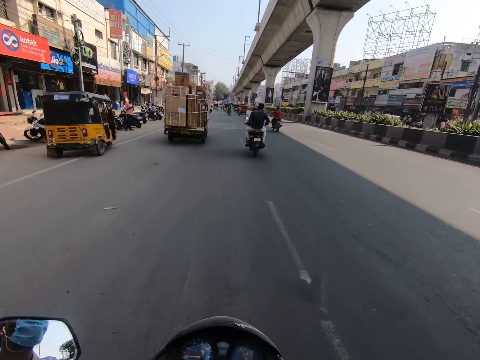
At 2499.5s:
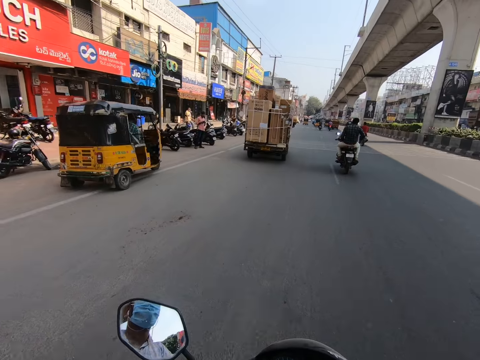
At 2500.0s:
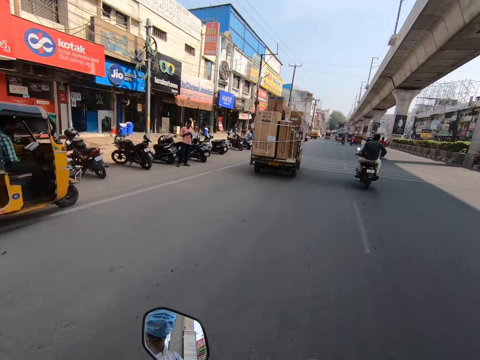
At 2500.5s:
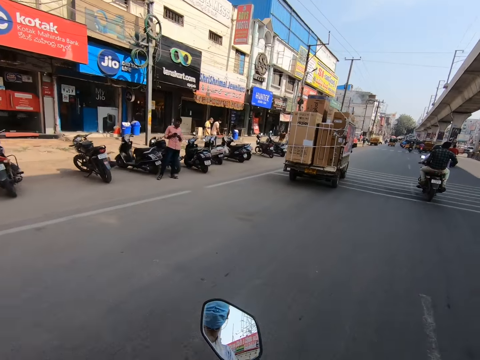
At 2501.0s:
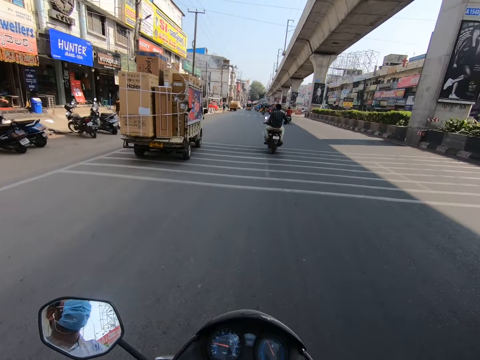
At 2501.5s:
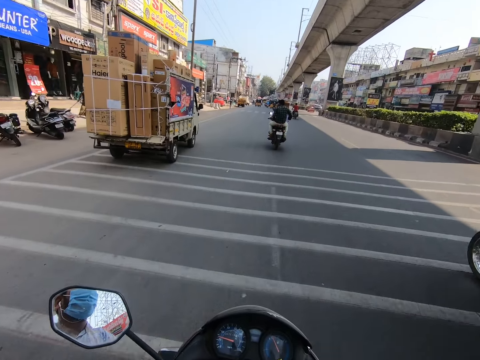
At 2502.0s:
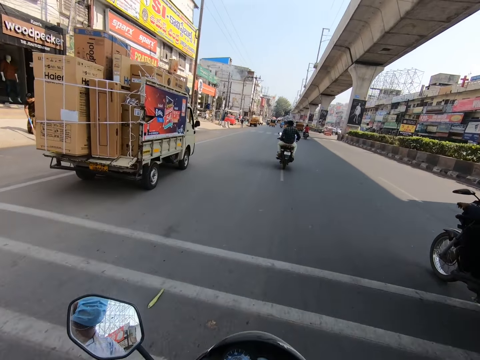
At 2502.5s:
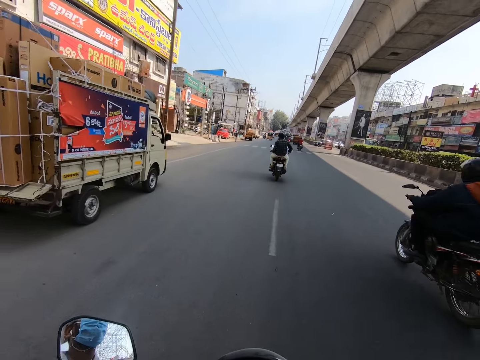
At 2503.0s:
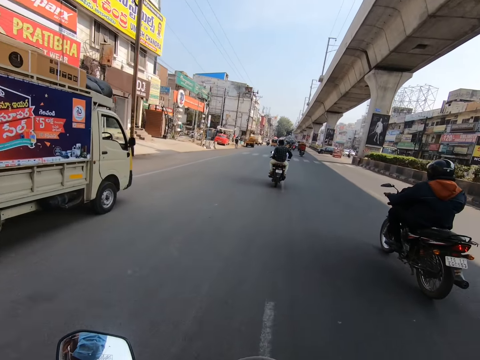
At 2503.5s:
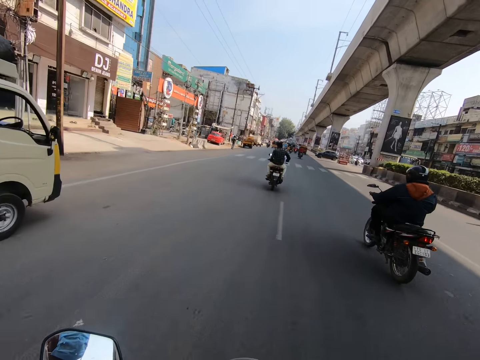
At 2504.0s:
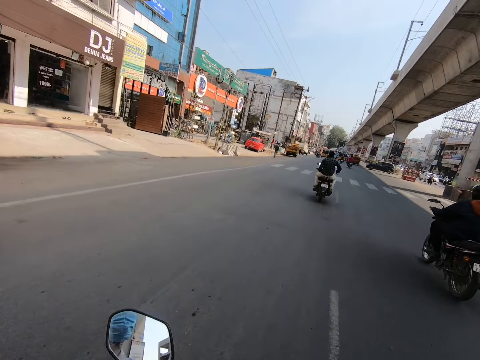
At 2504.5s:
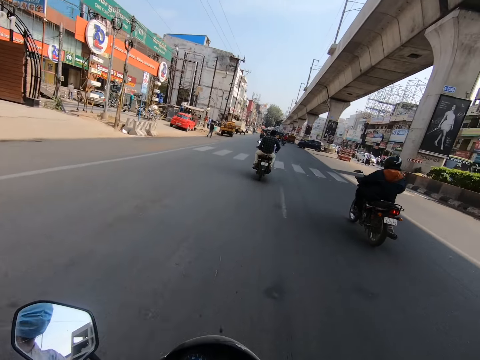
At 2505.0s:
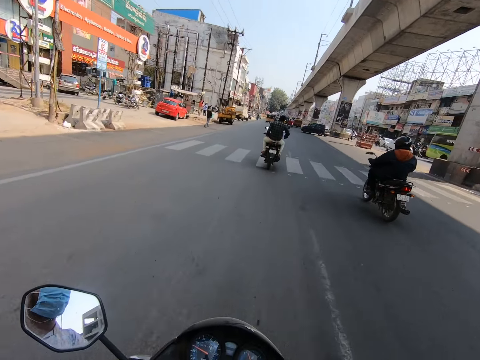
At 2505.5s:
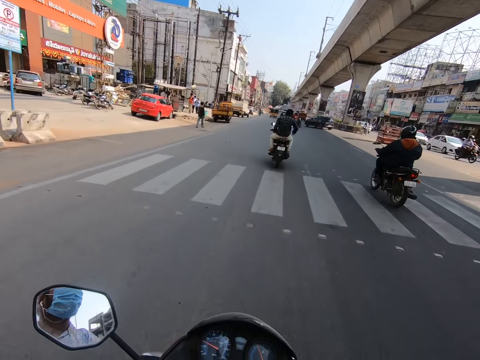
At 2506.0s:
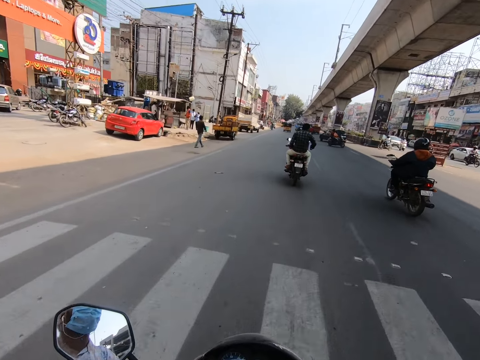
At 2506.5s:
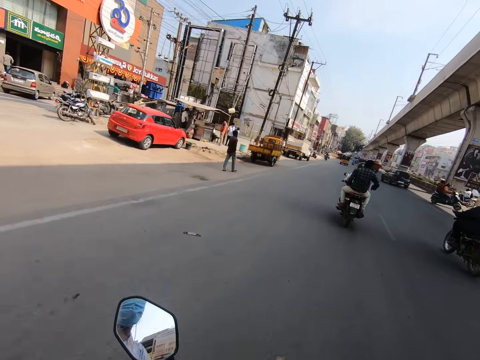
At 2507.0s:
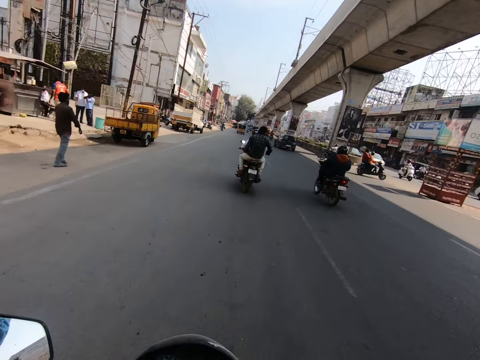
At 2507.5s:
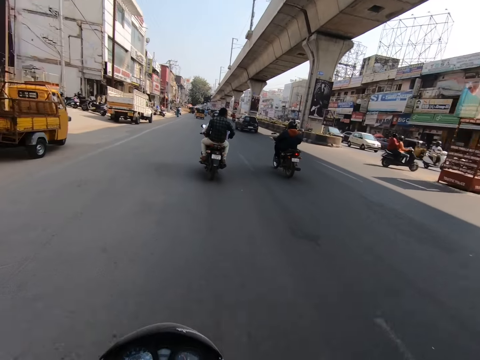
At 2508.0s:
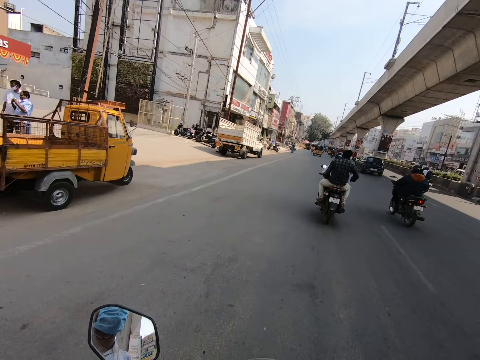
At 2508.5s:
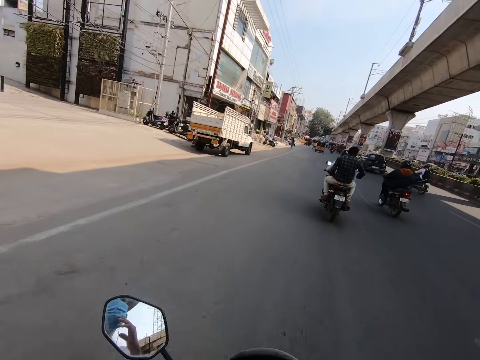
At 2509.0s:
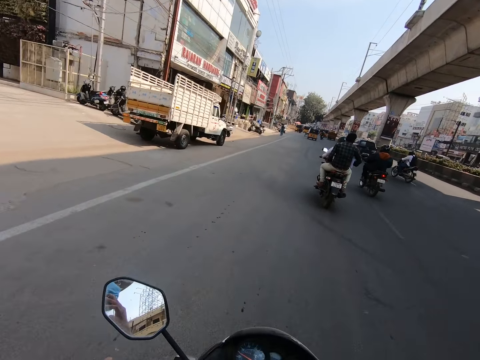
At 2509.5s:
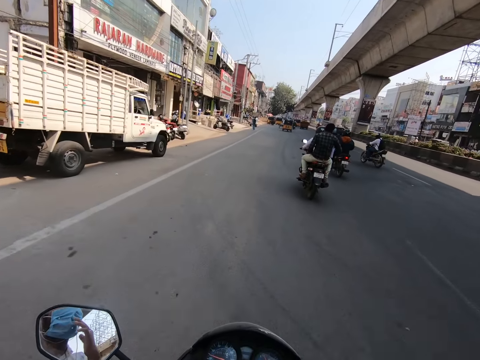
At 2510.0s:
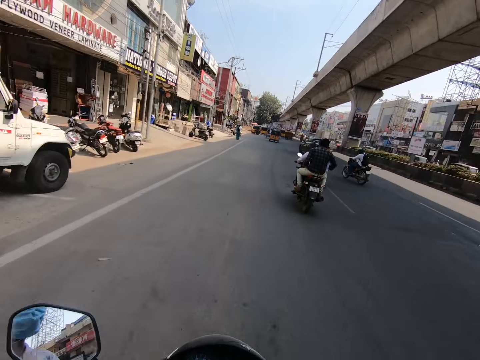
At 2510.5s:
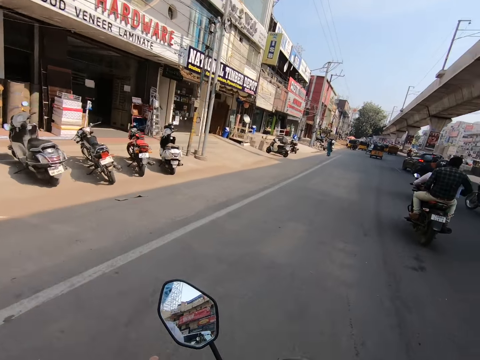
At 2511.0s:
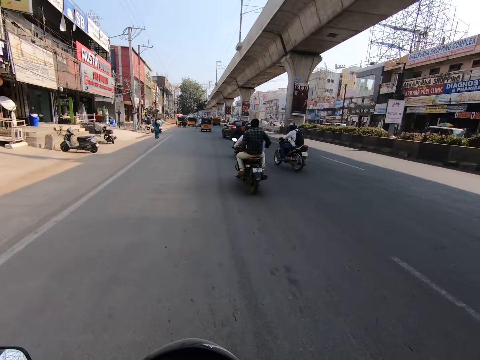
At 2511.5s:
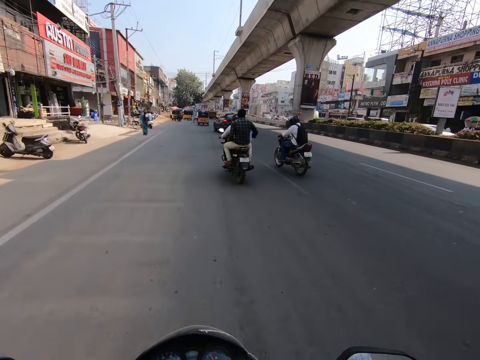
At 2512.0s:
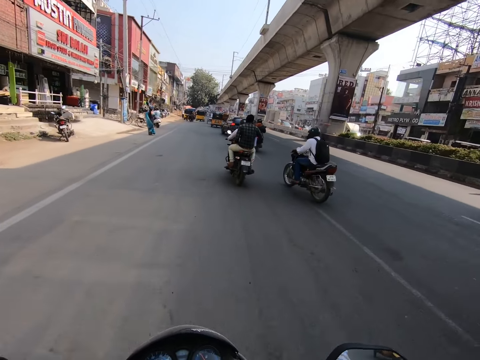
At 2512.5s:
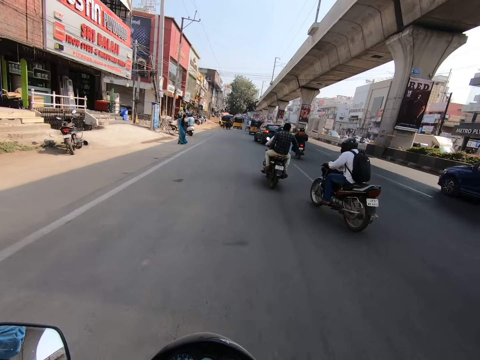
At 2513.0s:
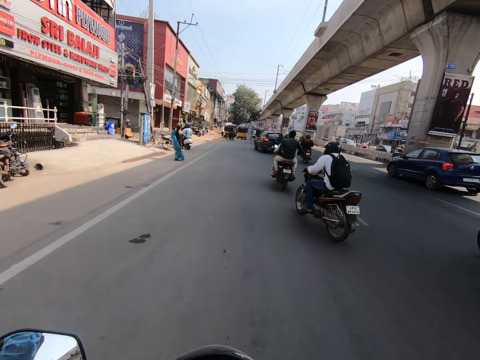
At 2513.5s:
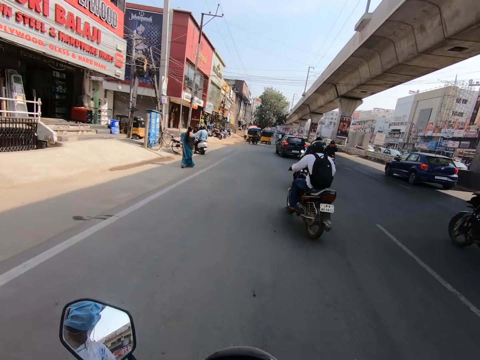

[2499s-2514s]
The camera wearer rides the motorcycle past a white truck.

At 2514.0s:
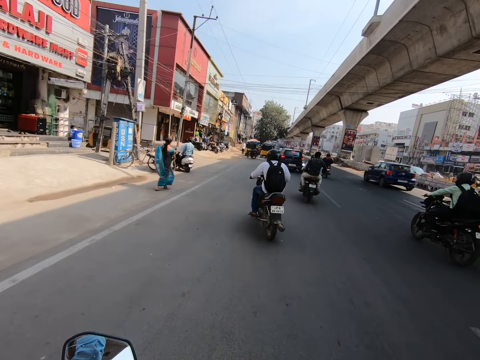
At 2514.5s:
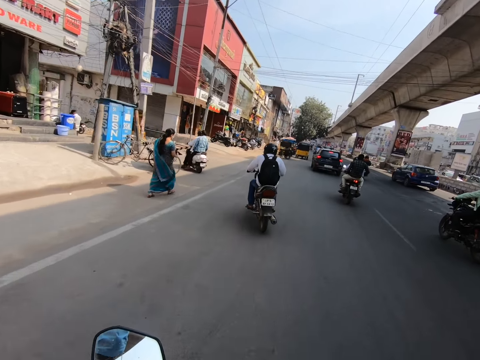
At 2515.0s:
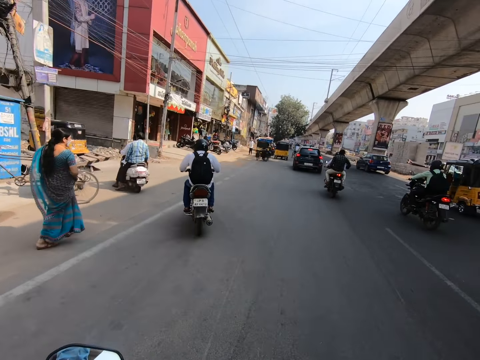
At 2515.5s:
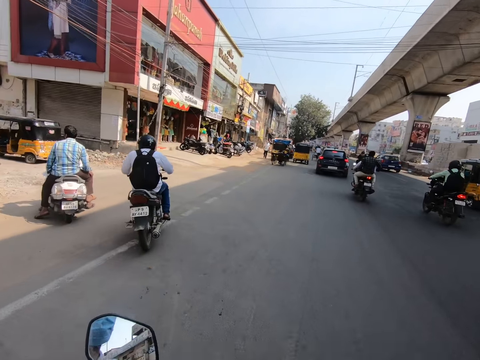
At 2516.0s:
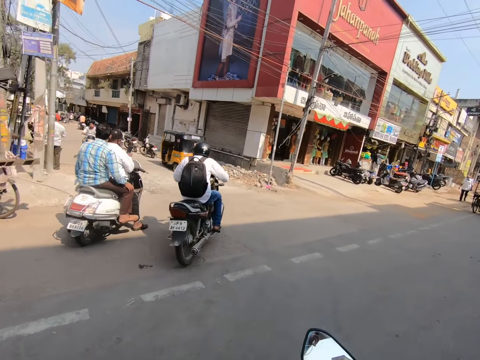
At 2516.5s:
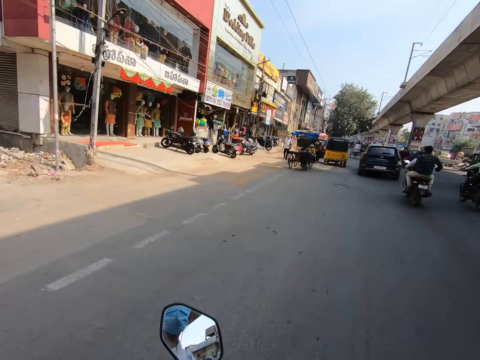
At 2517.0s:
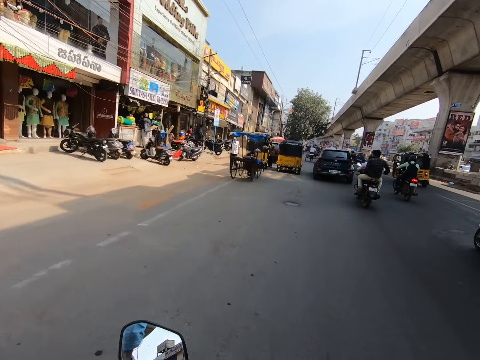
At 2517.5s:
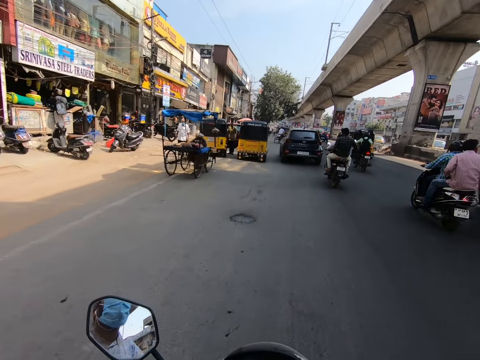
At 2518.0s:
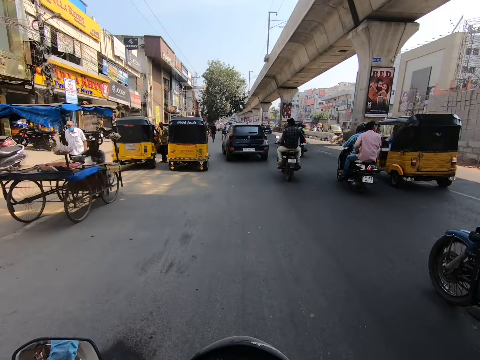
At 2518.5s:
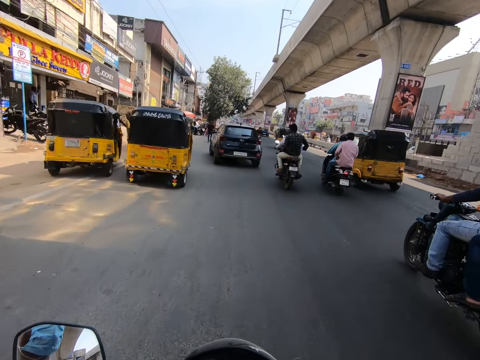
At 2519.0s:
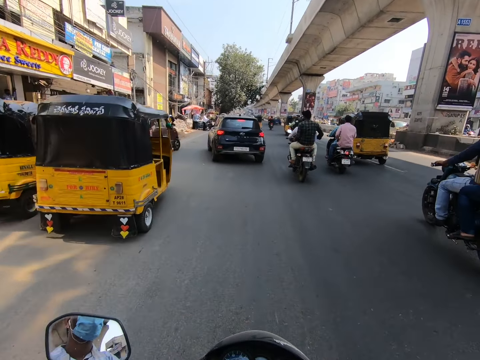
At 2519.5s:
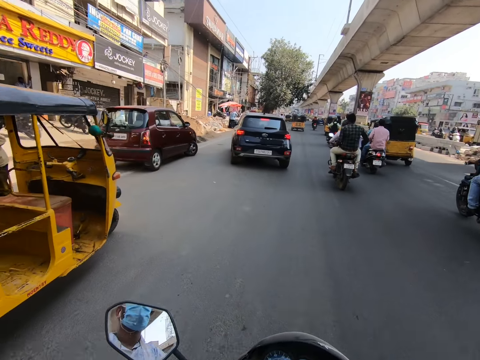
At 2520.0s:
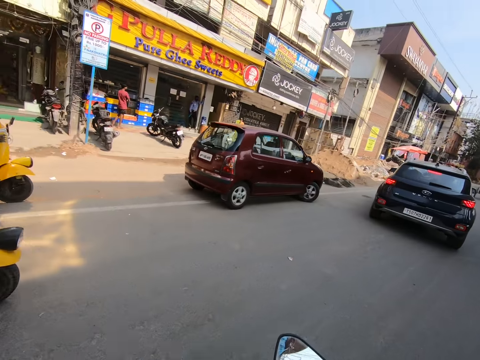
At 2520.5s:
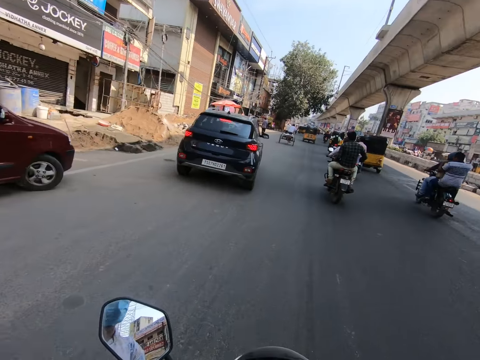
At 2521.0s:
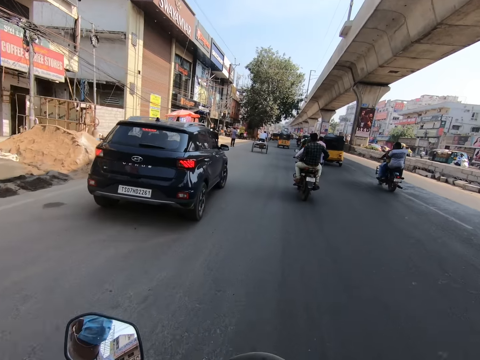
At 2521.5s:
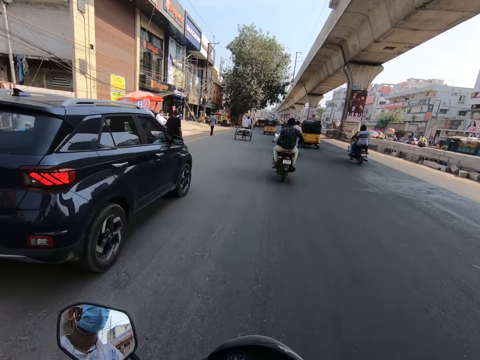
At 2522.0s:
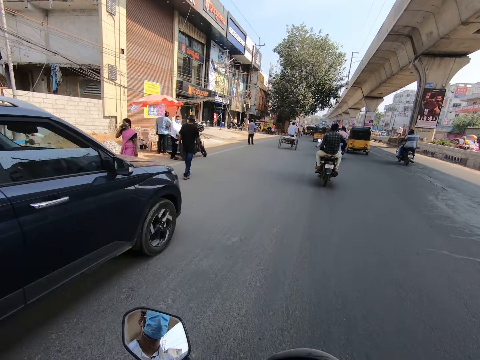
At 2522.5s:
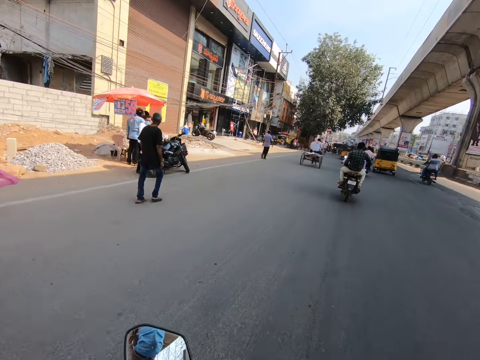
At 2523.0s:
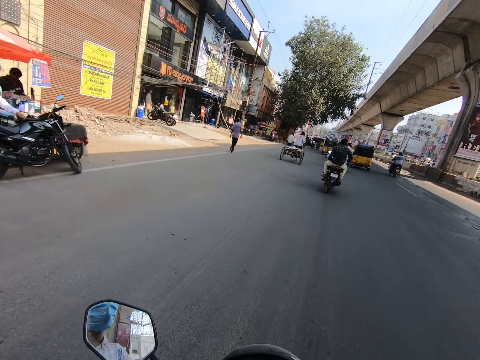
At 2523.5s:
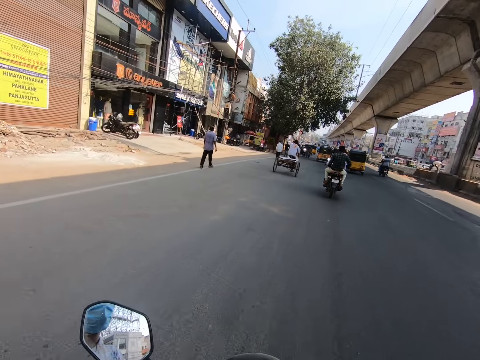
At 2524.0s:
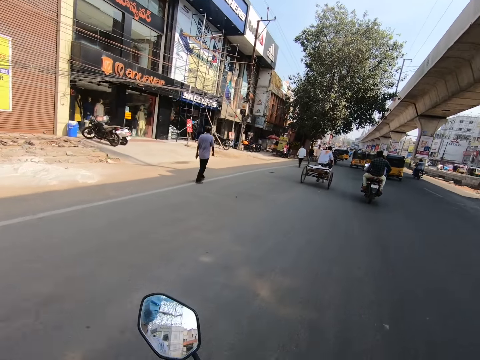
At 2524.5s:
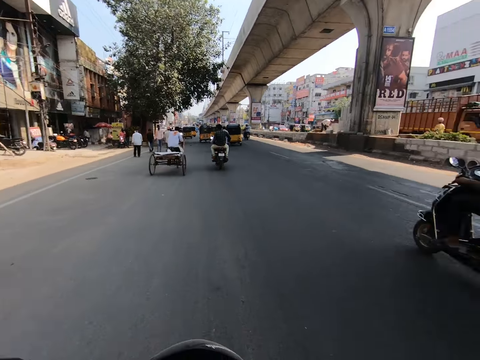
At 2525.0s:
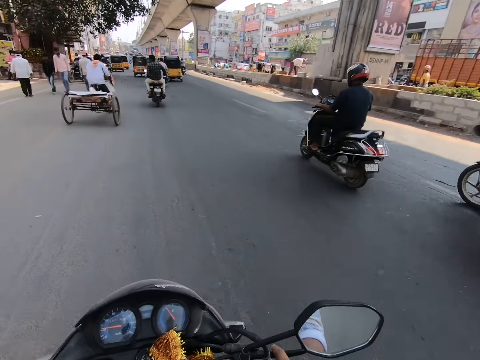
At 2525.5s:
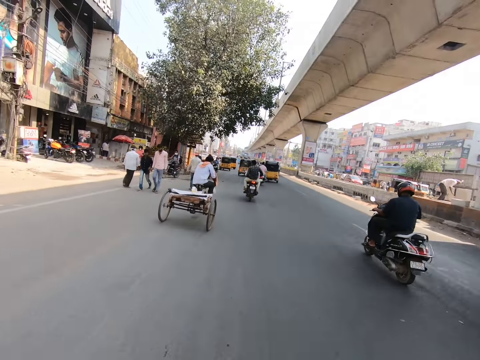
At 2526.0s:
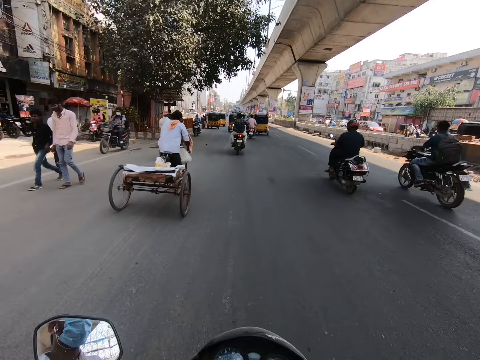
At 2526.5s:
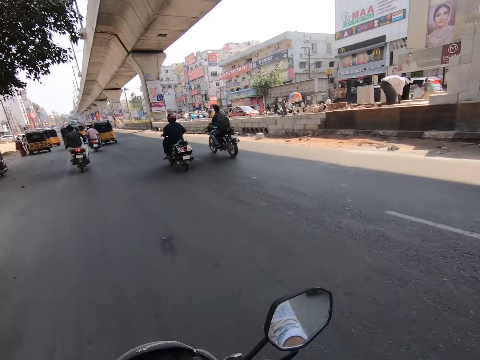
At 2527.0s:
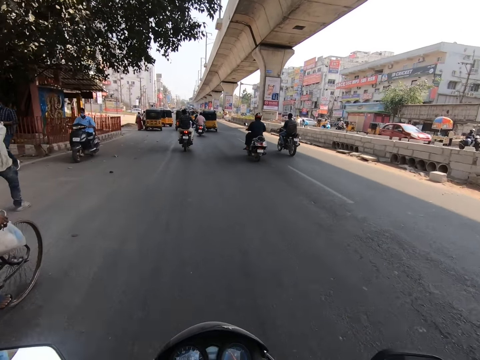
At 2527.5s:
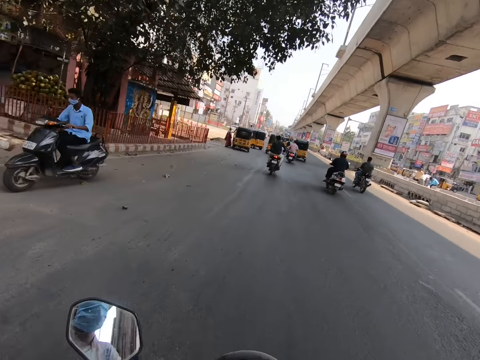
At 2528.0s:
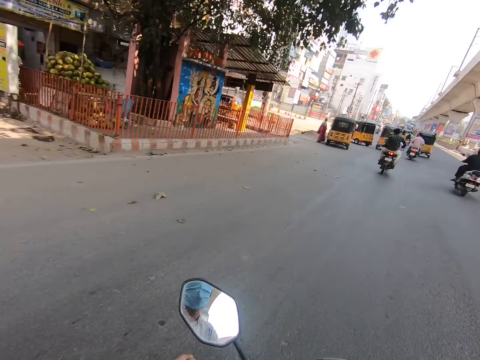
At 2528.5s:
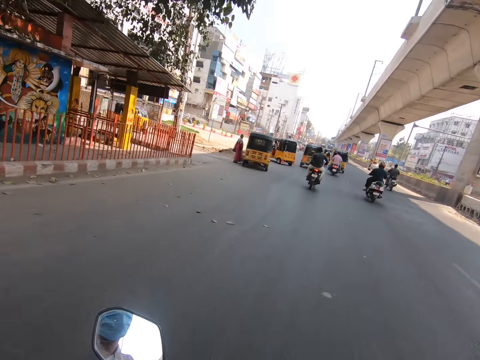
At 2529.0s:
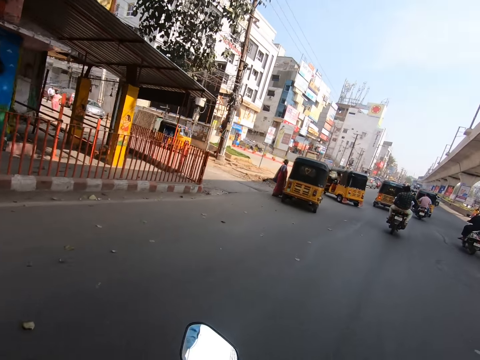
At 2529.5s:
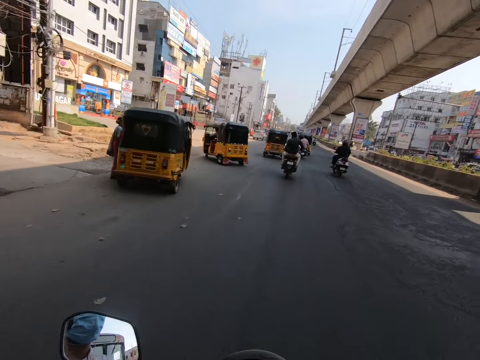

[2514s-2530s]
The camera wearer rides the motorcycle past a black SUV. They ride the motorcycle past a cart.
